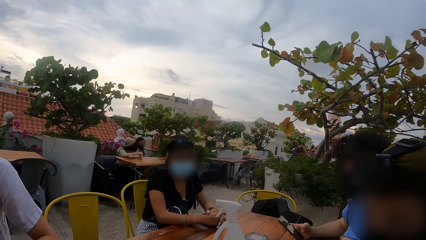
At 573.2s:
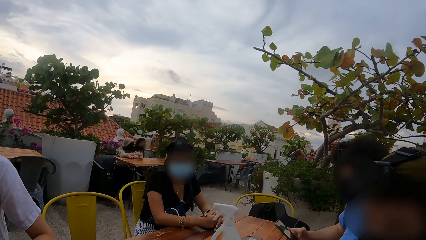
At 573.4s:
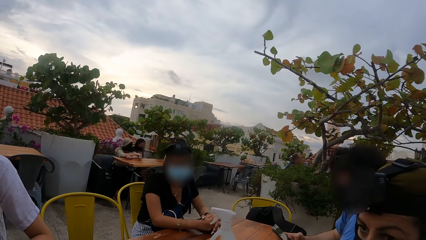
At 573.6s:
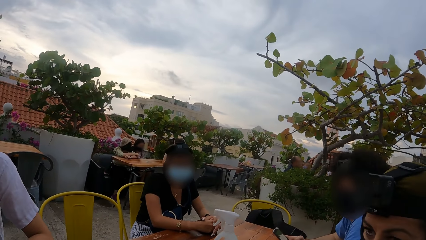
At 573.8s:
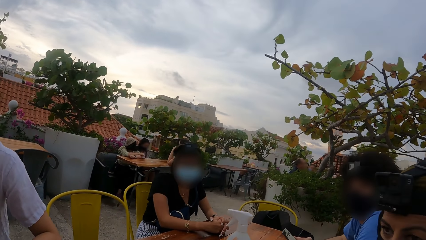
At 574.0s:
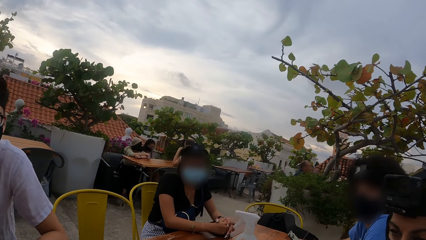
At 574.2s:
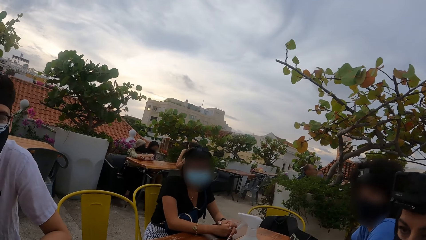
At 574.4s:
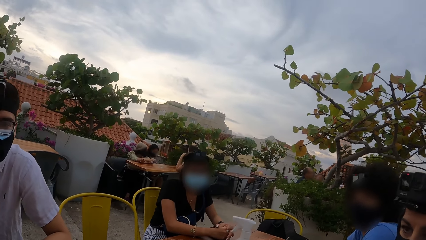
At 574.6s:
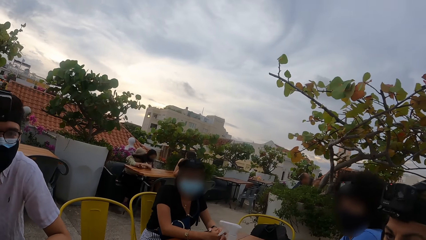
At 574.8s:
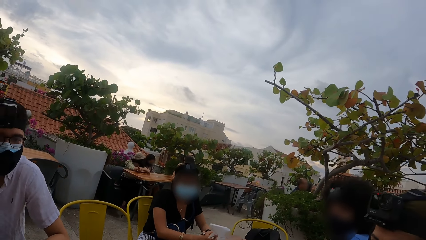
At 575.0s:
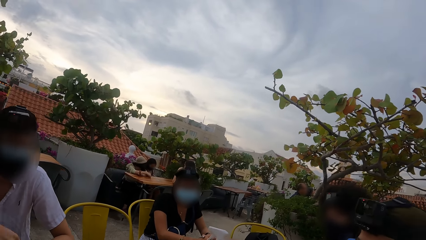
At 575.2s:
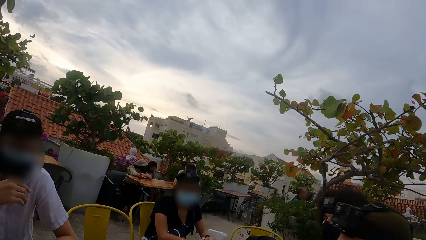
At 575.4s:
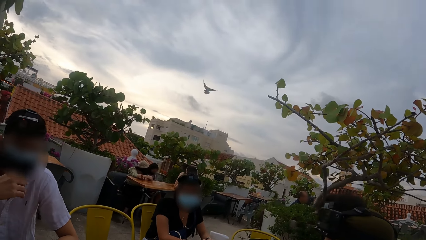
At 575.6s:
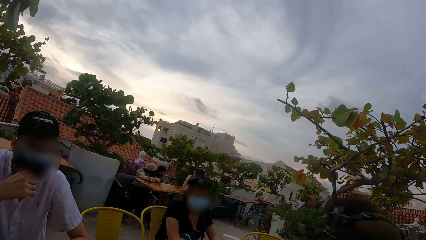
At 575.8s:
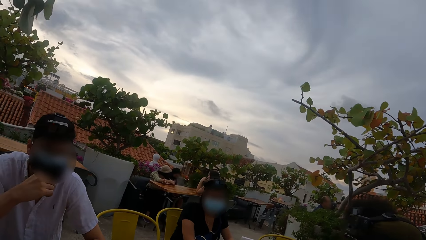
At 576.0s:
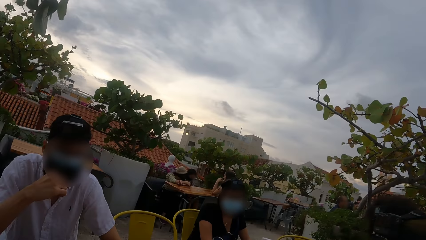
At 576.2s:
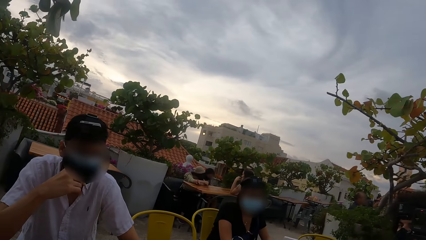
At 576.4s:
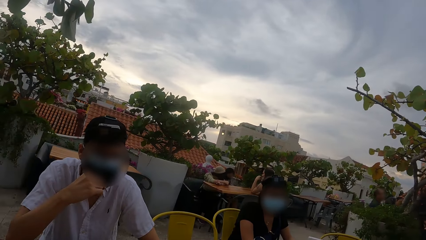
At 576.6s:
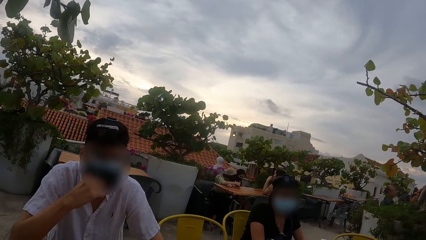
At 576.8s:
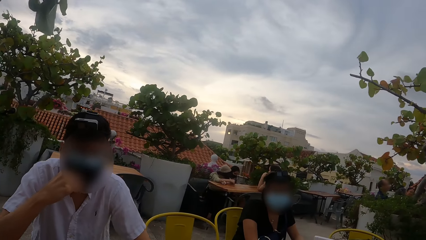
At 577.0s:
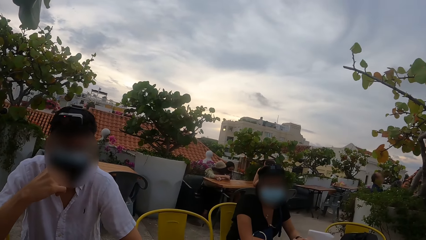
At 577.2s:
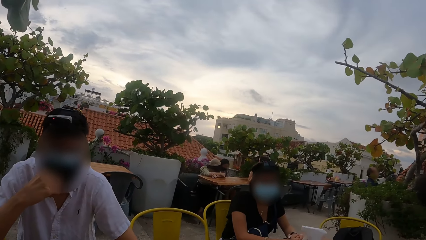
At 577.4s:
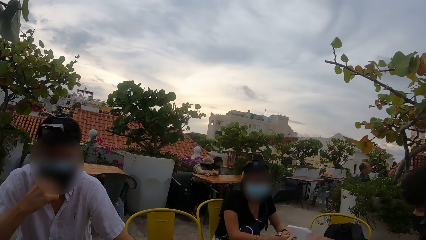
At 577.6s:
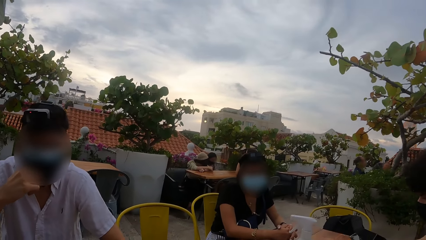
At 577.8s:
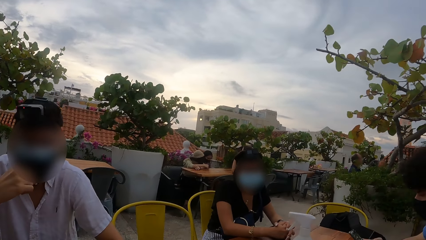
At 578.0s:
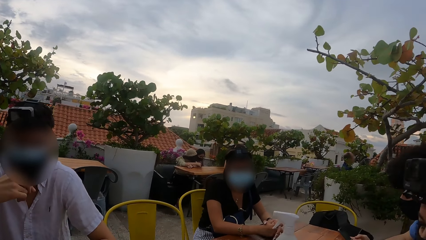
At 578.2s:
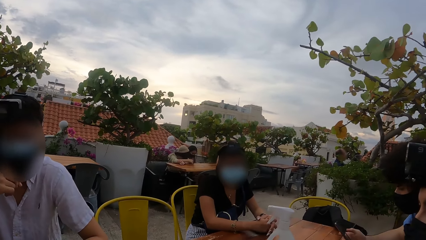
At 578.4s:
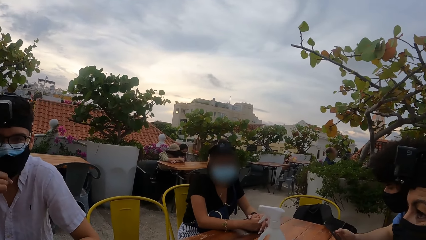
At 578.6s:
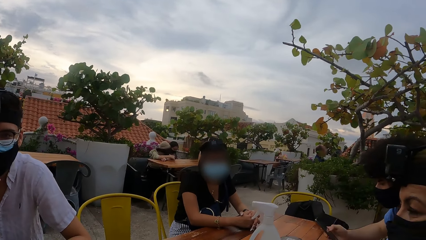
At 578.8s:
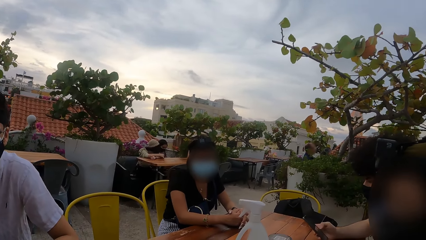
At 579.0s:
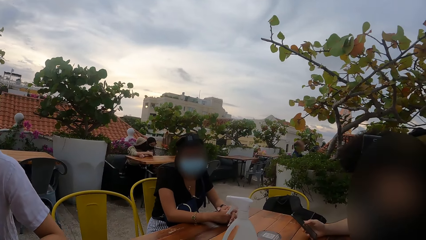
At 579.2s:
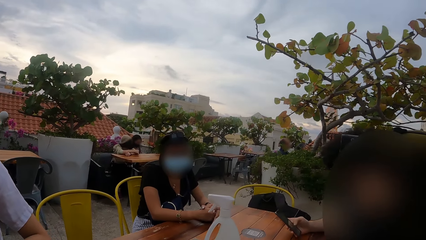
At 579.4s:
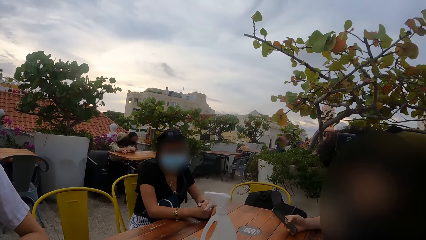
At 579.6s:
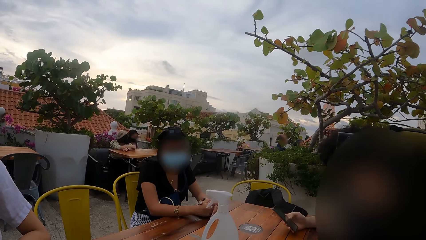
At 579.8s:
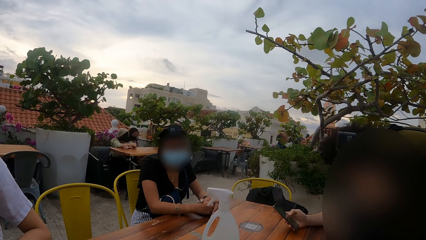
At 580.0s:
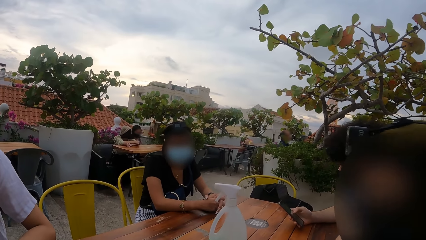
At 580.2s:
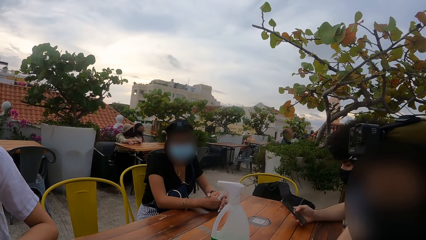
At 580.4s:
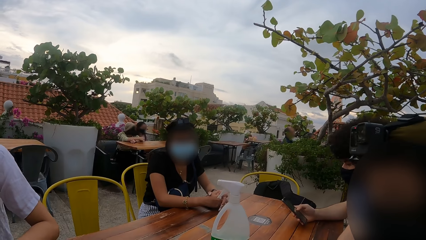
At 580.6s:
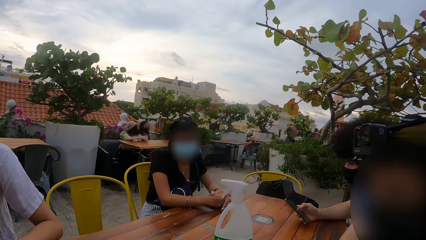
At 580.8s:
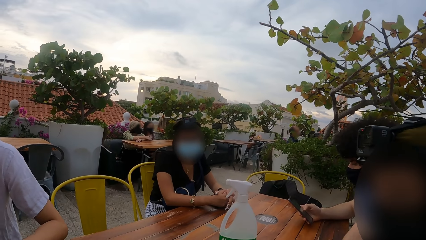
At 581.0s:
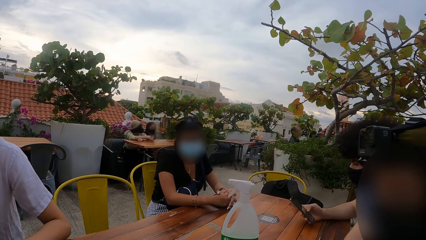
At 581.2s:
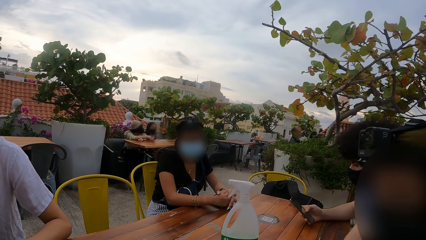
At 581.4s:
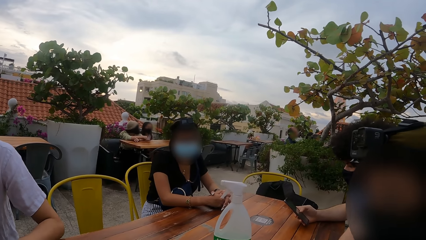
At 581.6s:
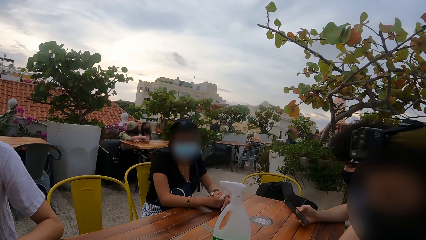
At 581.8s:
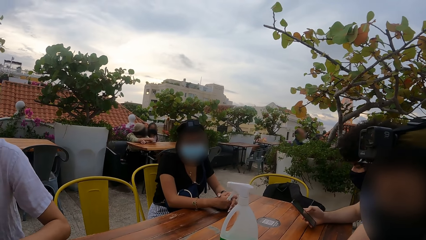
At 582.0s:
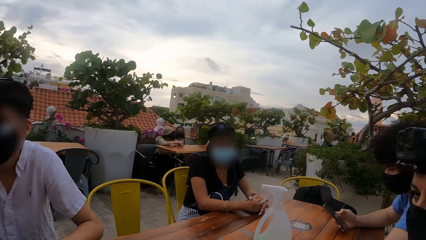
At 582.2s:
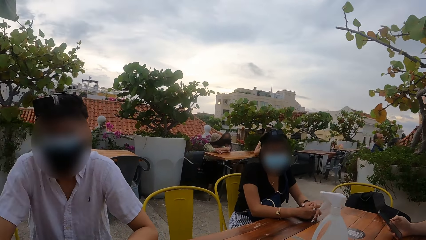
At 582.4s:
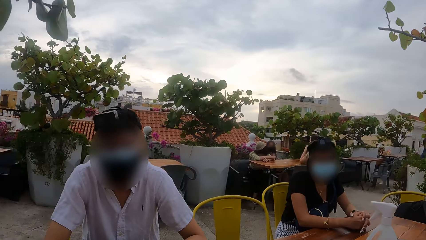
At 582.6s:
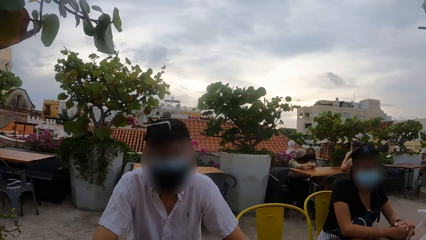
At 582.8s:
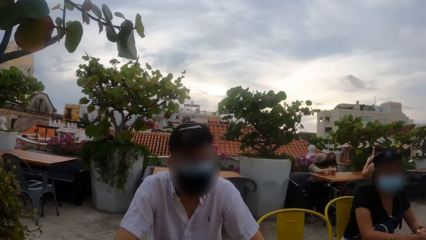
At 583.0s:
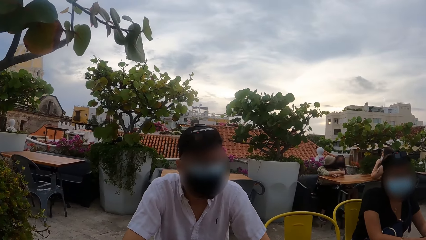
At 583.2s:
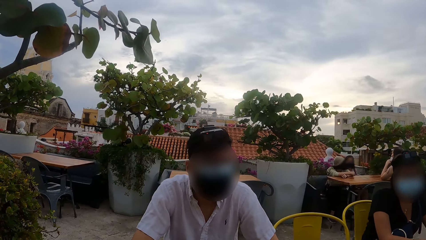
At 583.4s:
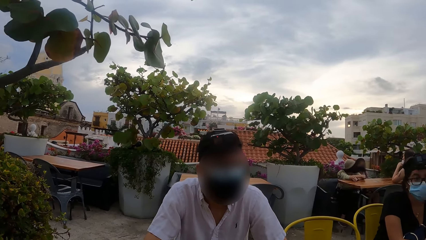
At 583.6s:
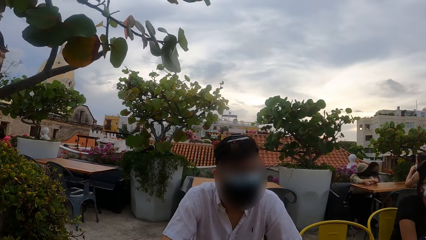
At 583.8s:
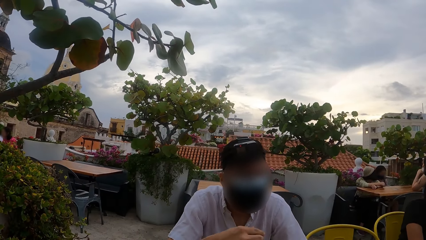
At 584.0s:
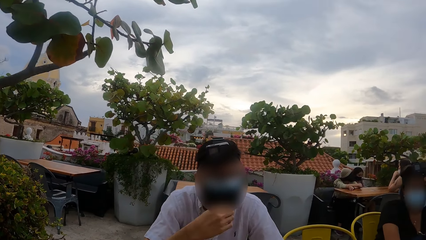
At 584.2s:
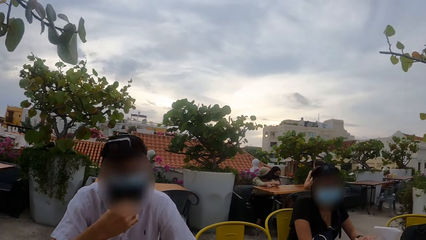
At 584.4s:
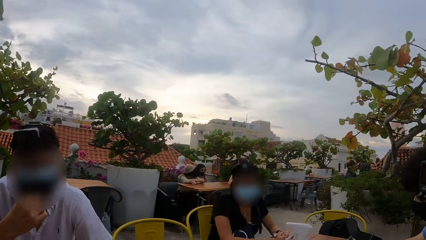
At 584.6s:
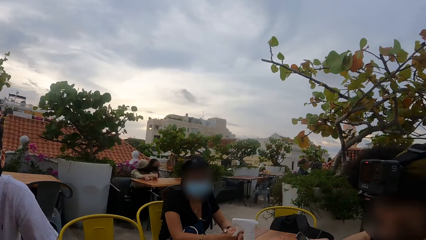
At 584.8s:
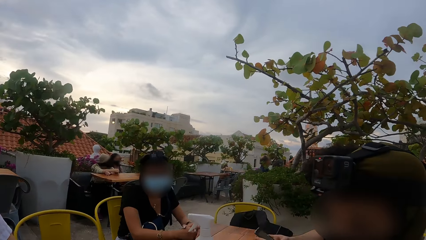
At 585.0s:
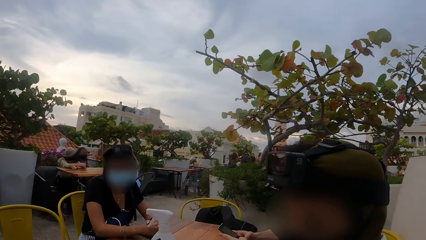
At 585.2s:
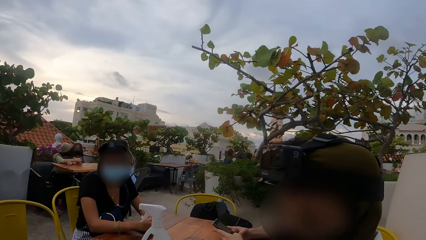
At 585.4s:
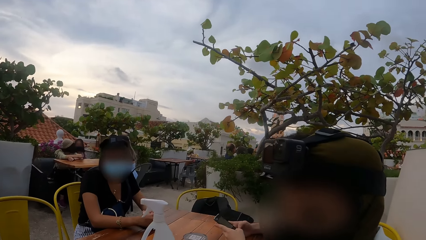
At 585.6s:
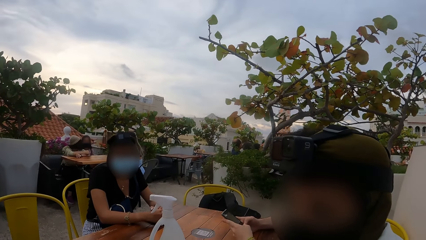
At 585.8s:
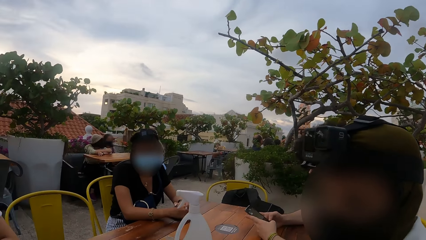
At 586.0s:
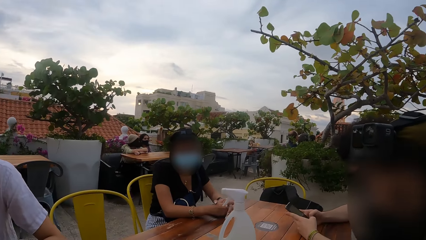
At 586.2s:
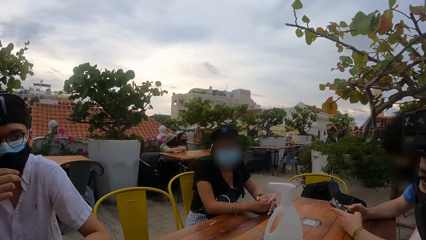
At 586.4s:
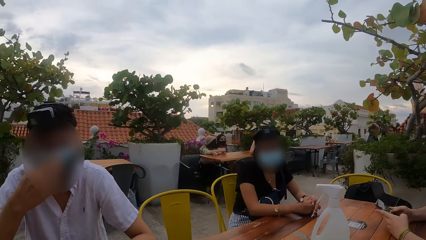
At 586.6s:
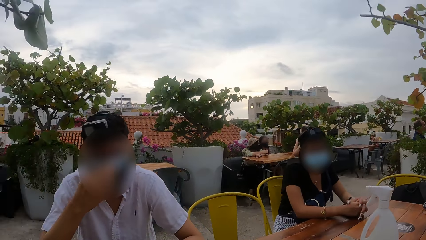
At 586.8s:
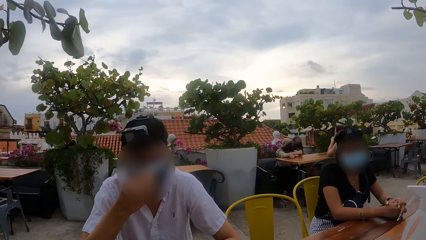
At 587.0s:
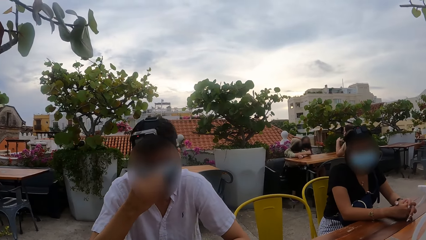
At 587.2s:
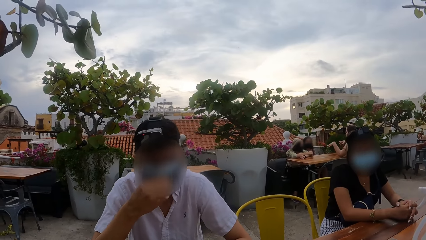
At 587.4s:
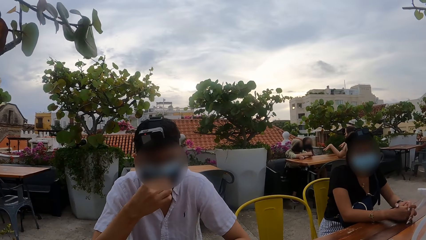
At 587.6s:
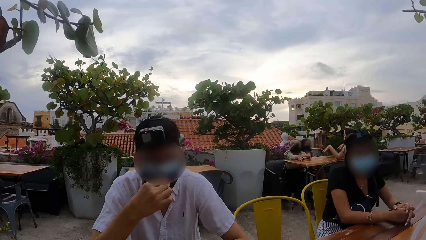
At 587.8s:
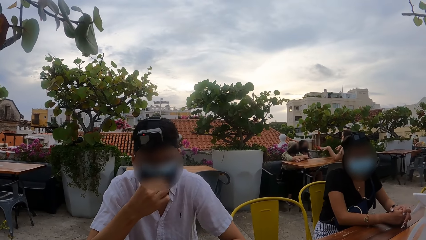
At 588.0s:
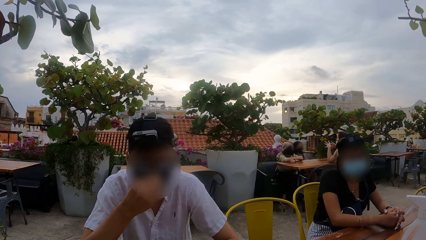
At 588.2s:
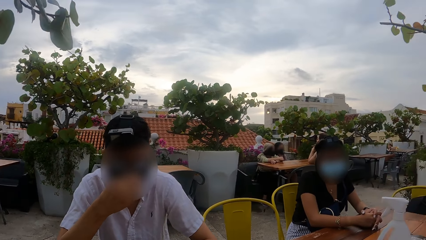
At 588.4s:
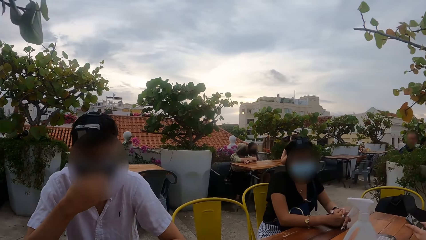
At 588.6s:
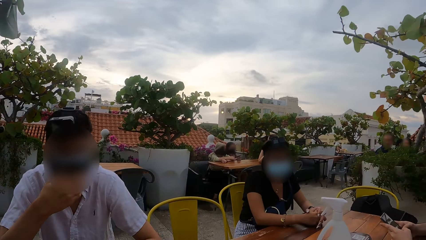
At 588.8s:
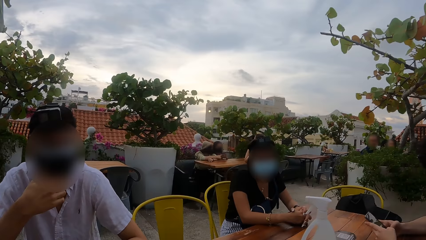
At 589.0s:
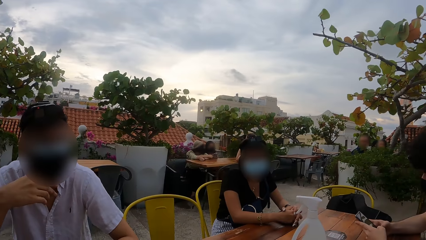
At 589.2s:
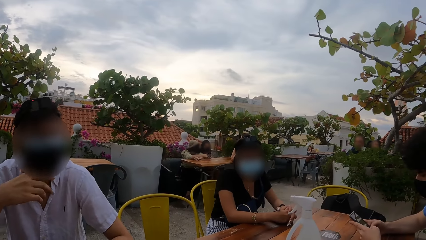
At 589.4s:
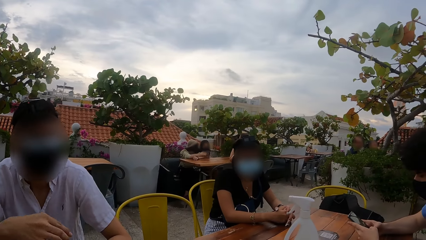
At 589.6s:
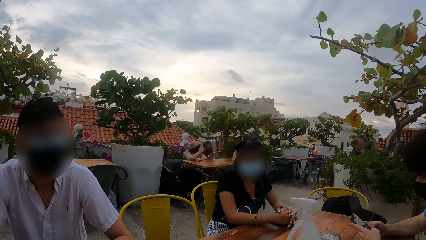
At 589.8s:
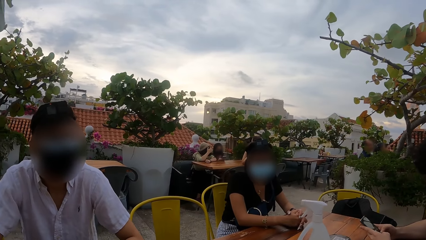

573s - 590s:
The man adjusts his face mask with his right hand.
